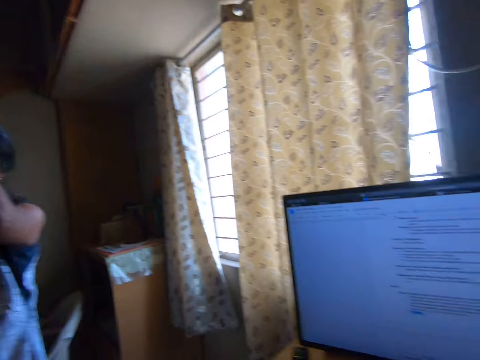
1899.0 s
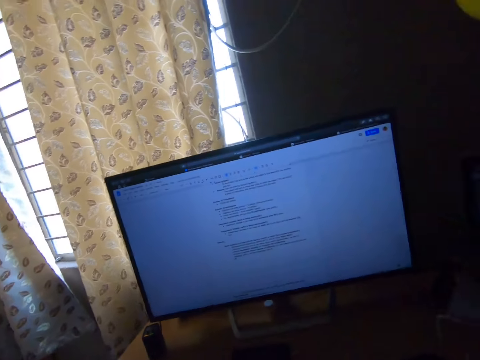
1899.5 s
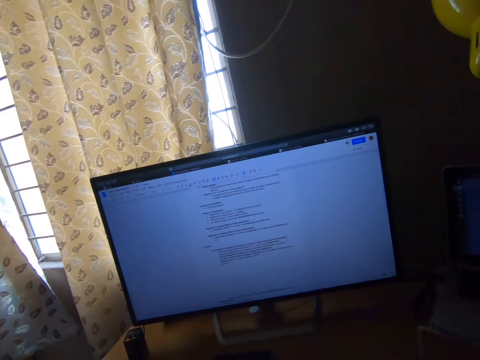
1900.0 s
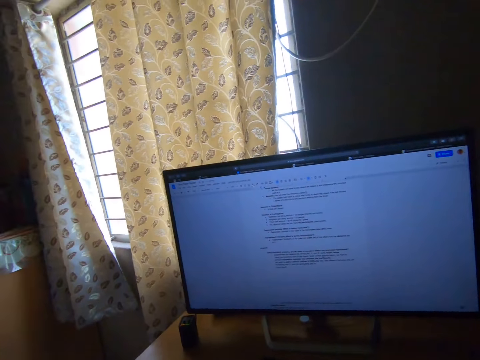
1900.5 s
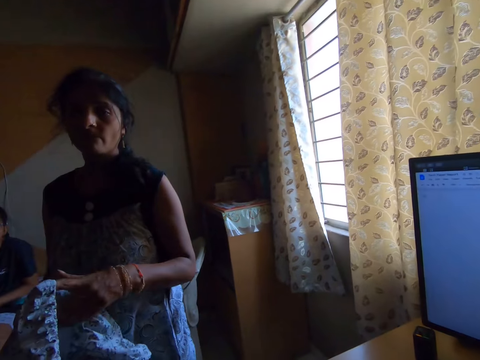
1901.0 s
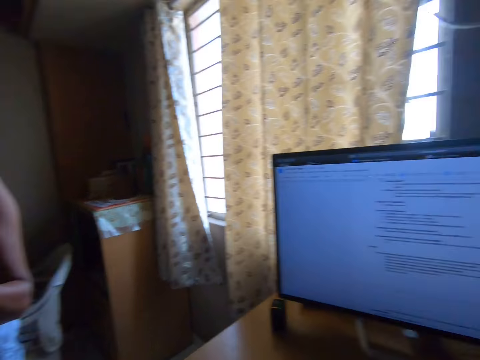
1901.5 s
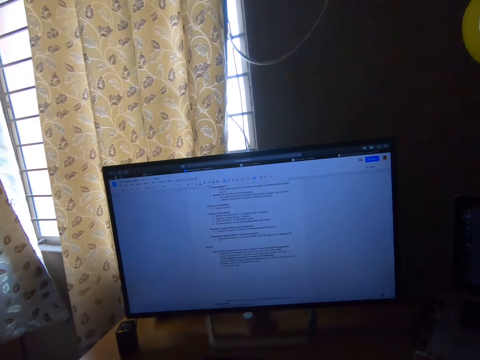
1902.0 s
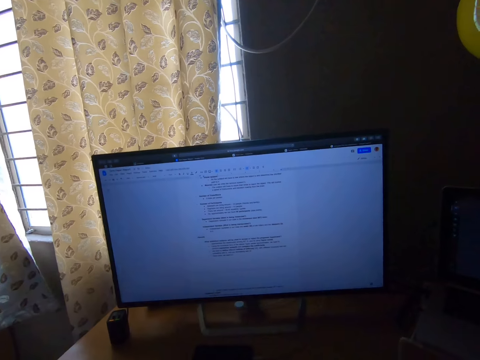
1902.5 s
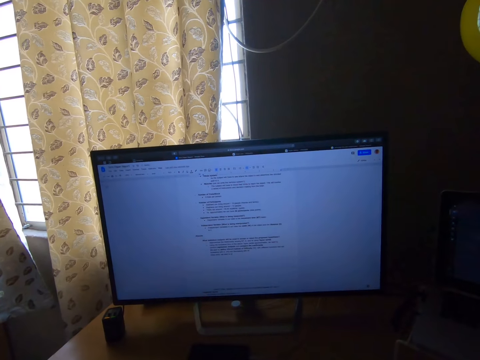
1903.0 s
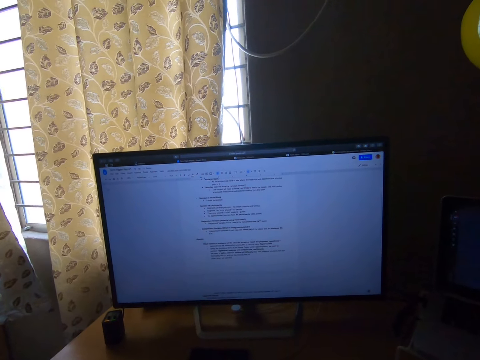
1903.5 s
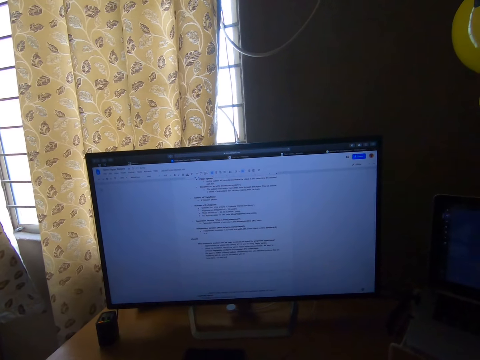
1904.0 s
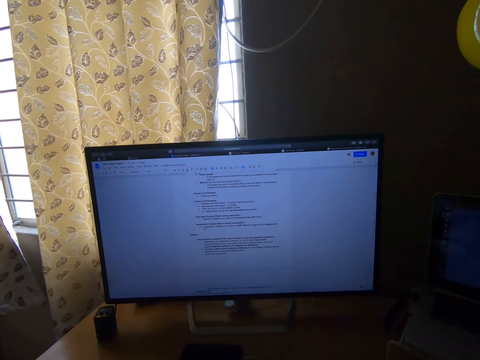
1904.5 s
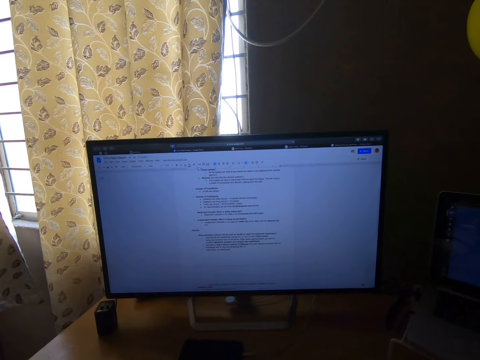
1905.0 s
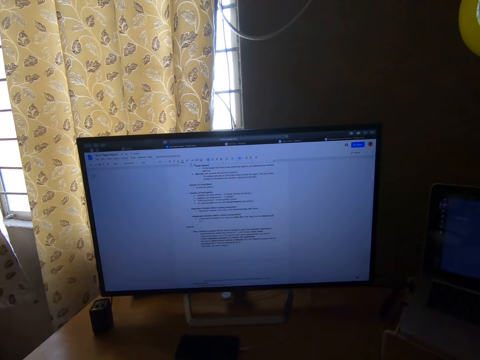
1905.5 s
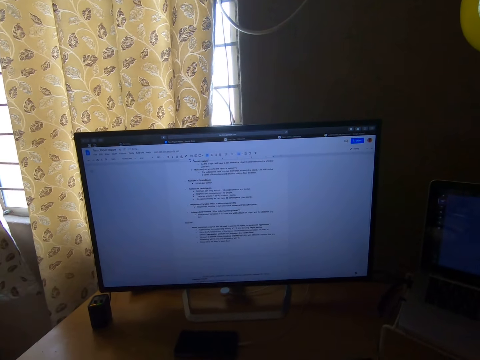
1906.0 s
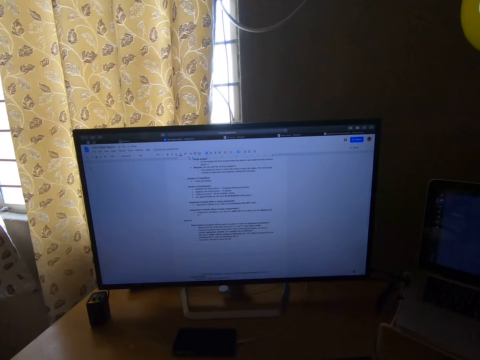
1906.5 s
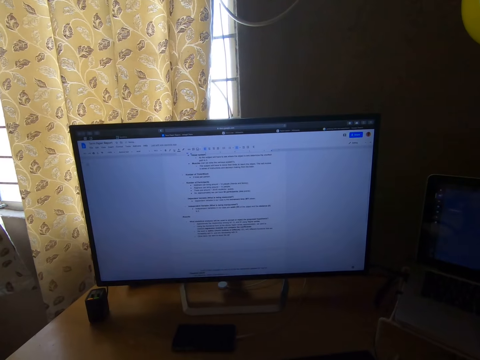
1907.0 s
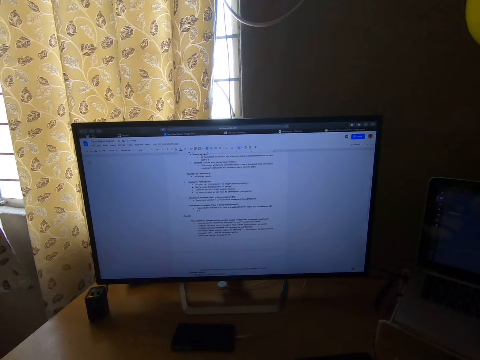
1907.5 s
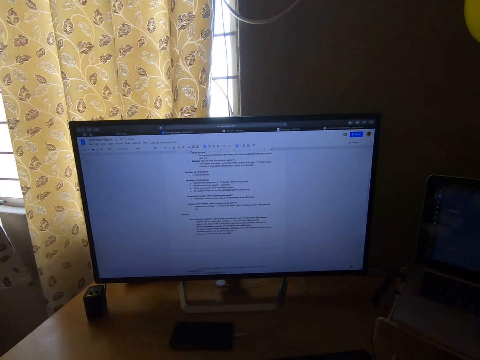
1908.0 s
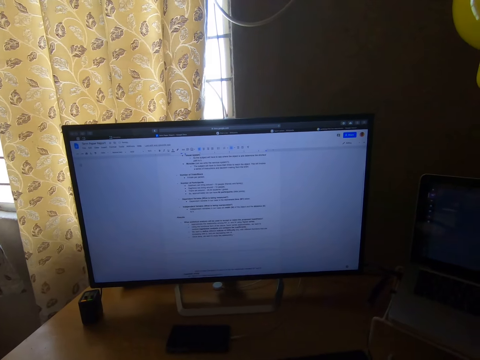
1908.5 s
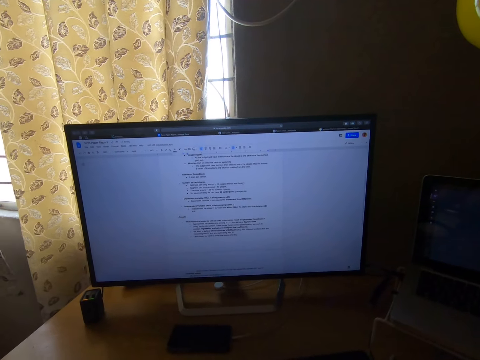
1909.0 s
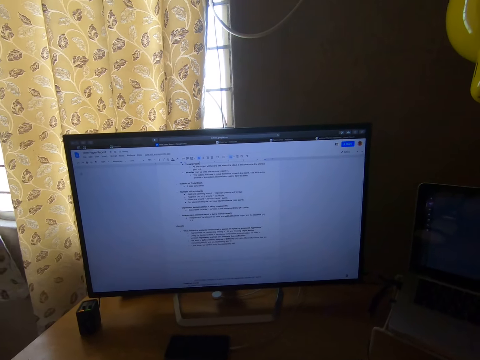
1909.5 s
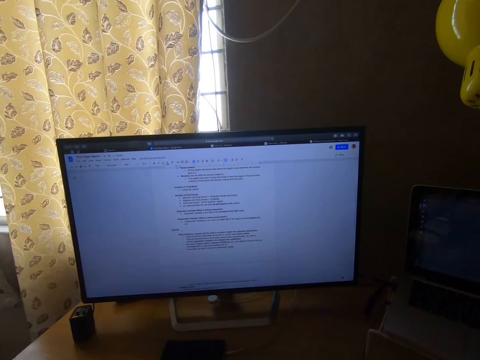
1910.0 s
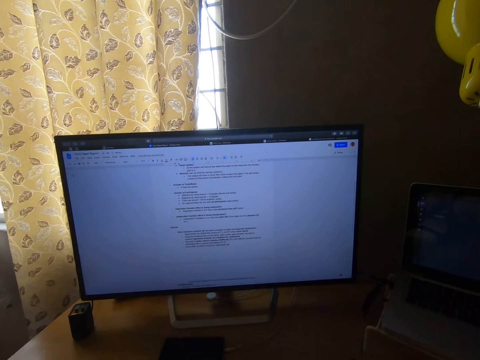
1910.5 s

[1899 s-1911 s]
A woman makes a hand gesture towards the camera wearer. The camera wearer looks at the desktop and continues to type on the word application. He looks at the woman on his left side. Another woman sits on the far left of the room. The first woman holds out the cloth to the camera wearer. The camera wearer looks at the desktop. The first woman converses on the left of the camera wearer.

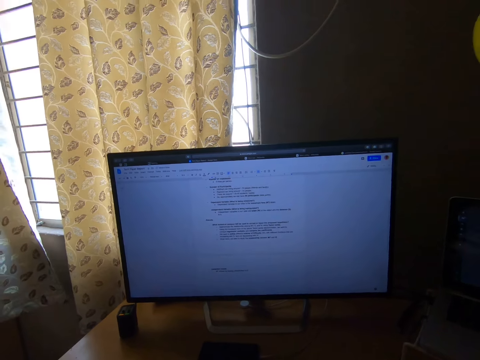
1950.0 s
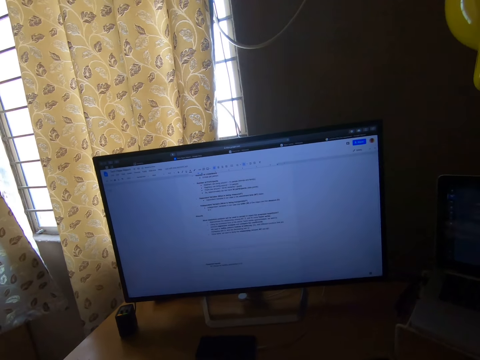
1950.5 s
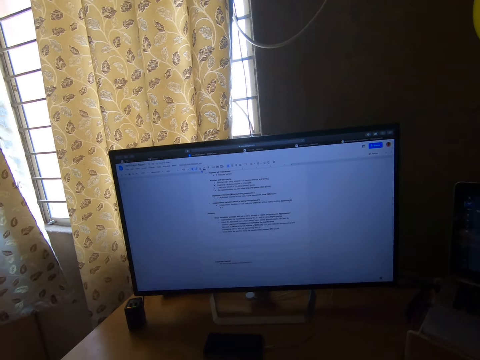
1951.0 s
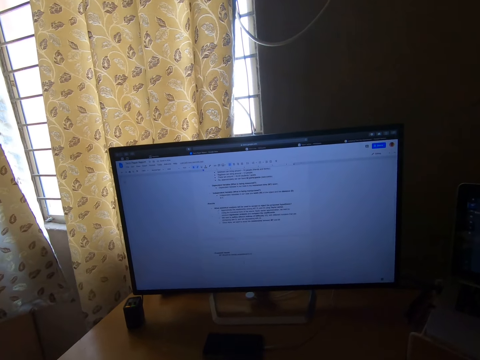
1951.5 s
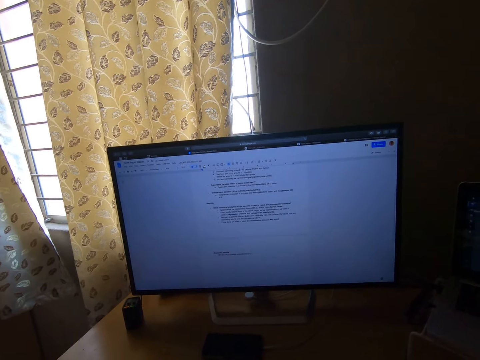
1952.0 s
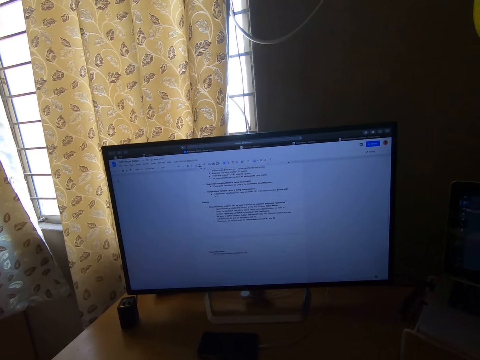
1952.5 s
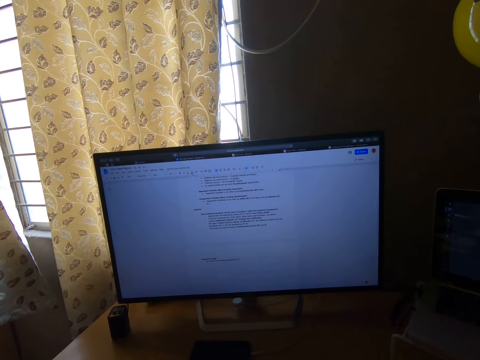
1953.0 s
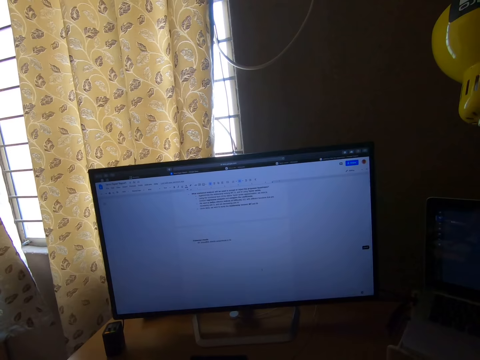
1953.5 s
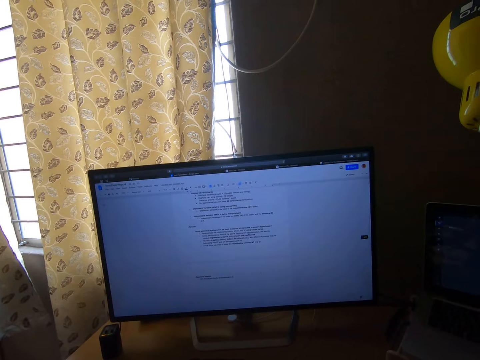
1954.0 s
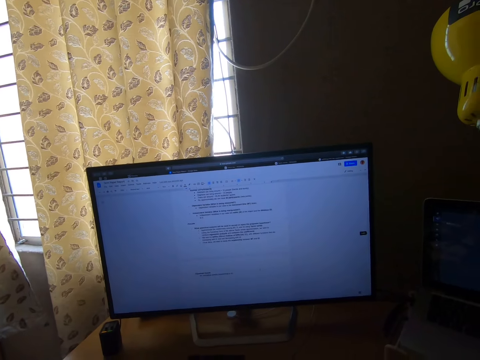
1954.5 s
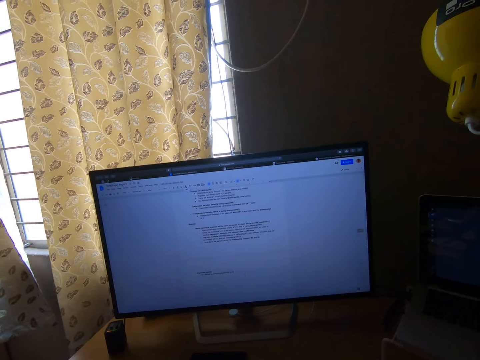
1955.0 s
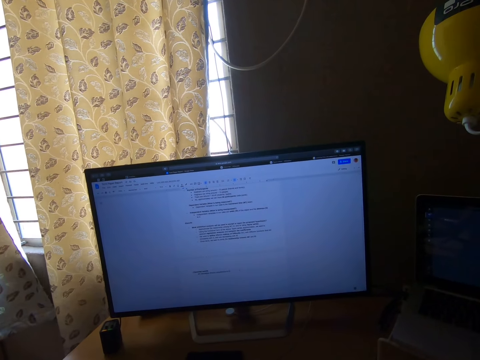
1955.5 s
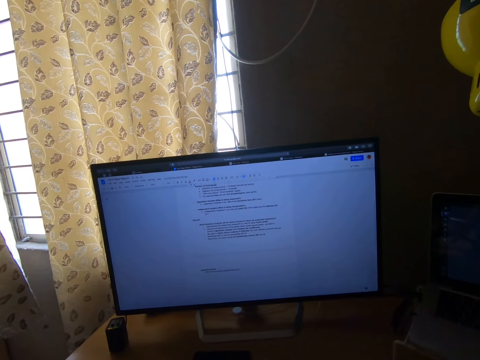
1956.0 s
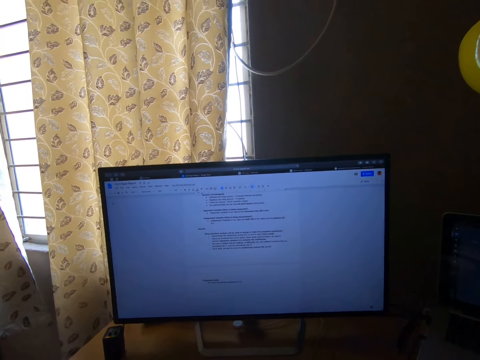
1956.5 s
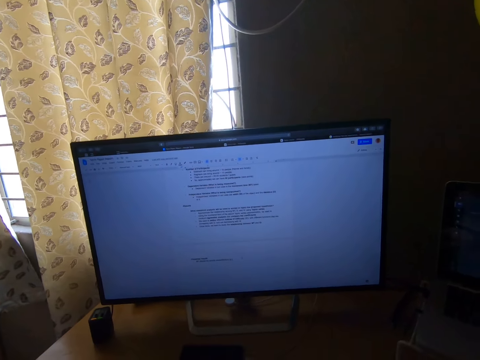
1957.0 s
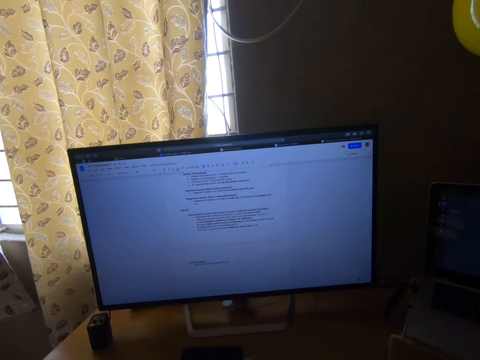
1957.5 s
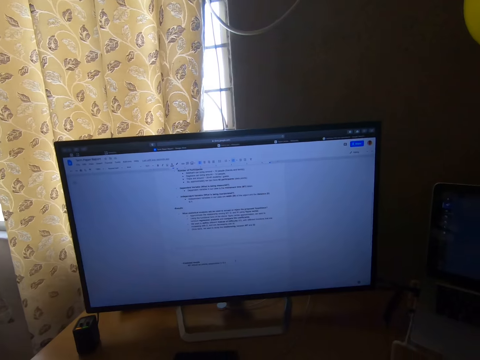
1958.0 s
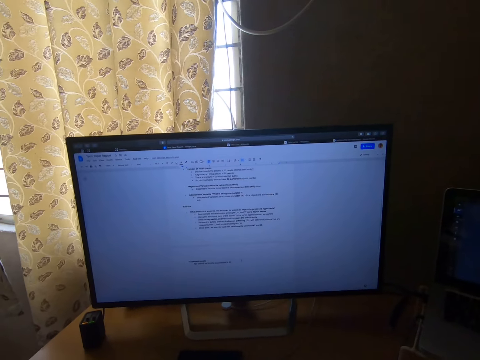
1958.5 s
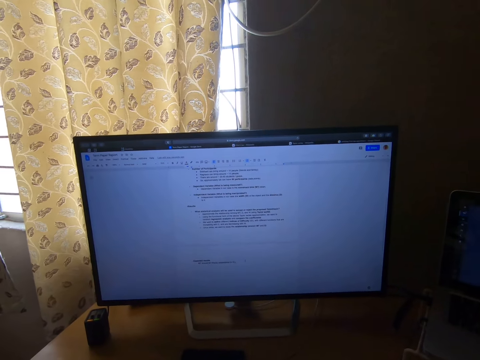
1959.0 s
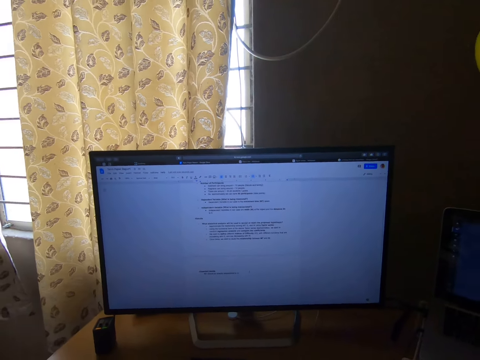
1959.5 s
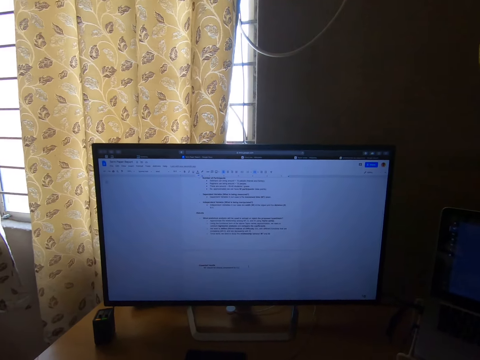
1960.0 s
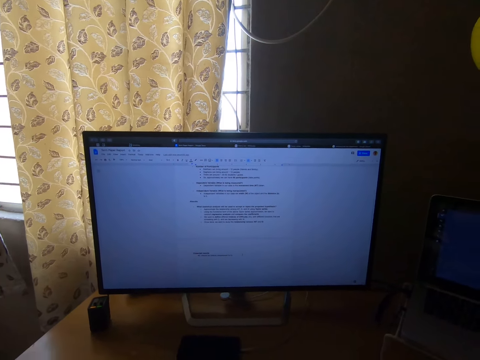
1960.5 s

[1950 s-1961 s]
The camera wearer scrolls the notes in the computer. They scroll the notes in the computer again. They read the notes in the computer.

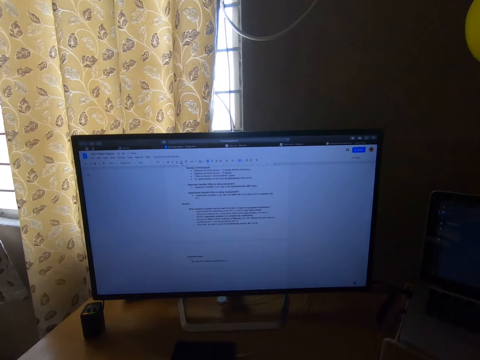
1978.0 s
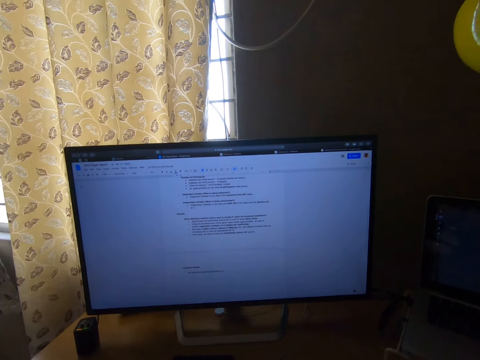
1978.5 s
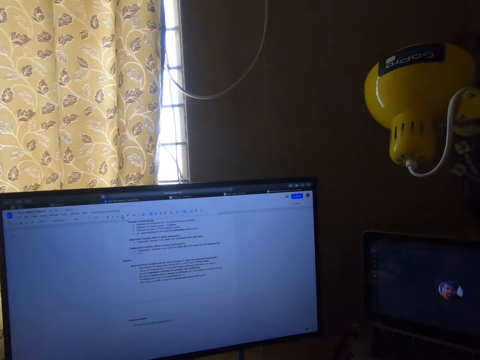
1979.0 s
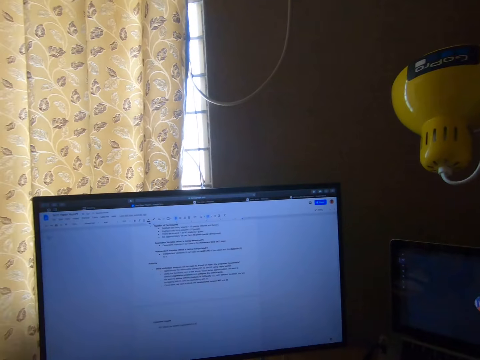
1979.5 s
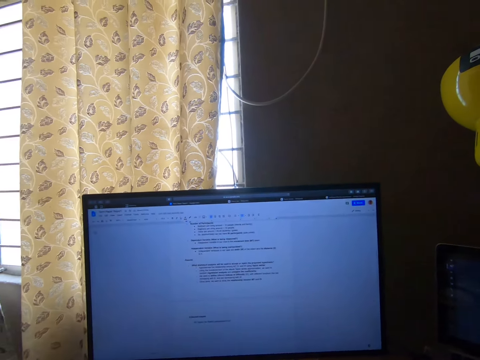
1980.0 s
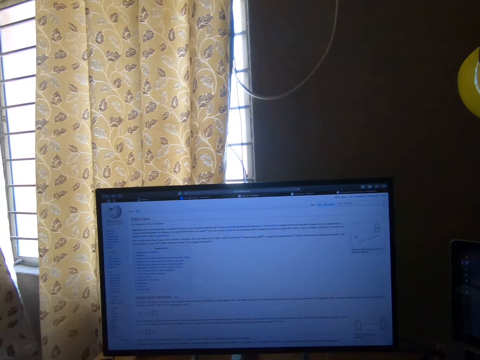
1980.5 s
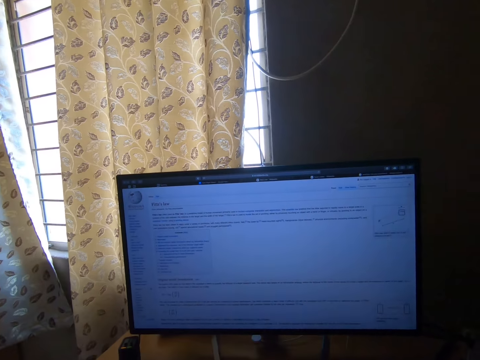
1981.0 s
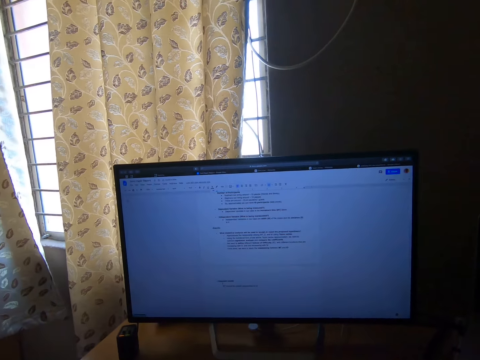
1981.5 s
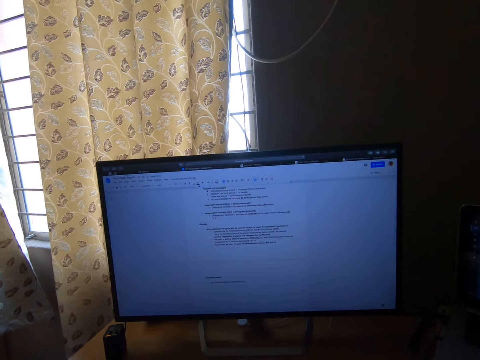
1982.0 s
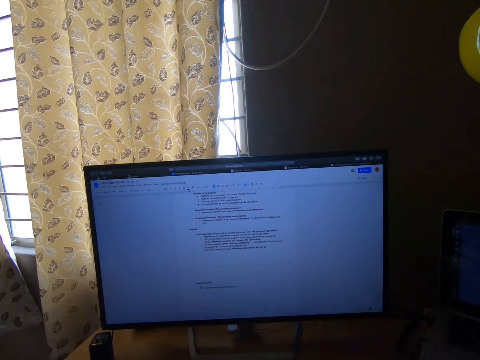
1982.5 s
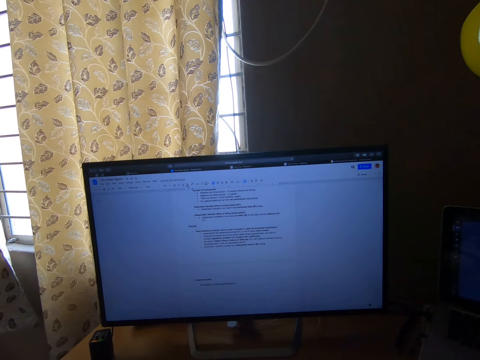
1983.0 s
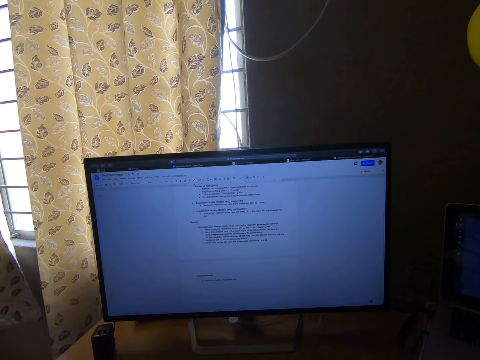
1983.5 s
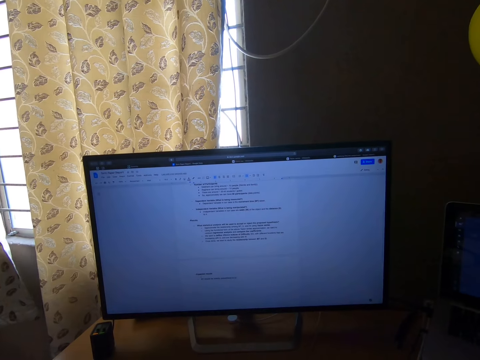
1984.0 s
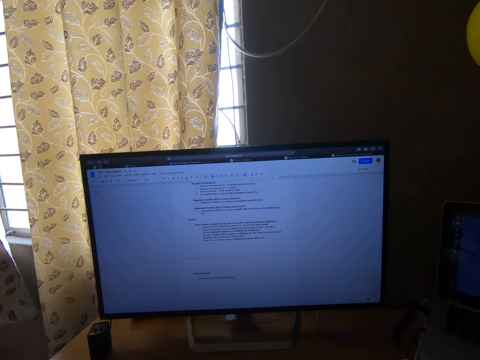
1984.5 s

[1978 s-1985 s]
The camera wearer checks the web page. They switch to the web page on the desktop and exit the word application on the desktop. They switch to the word application on the desktop and exit the web page on the desktop.
